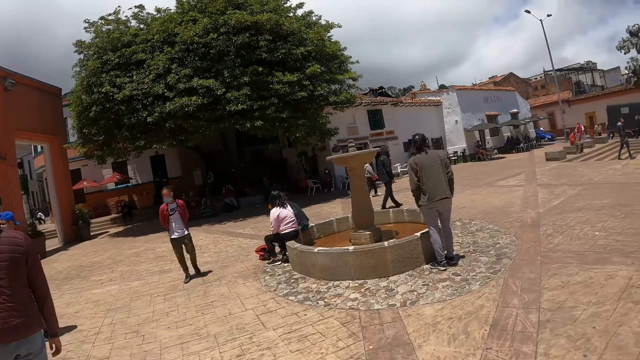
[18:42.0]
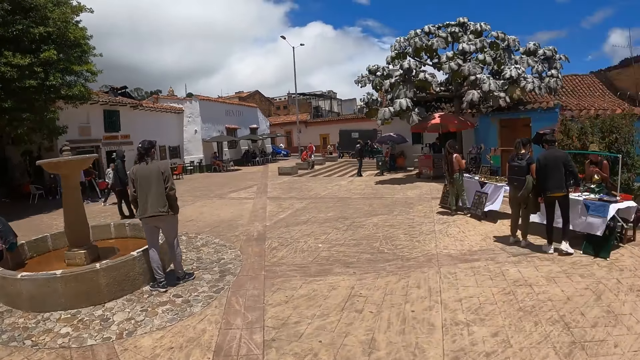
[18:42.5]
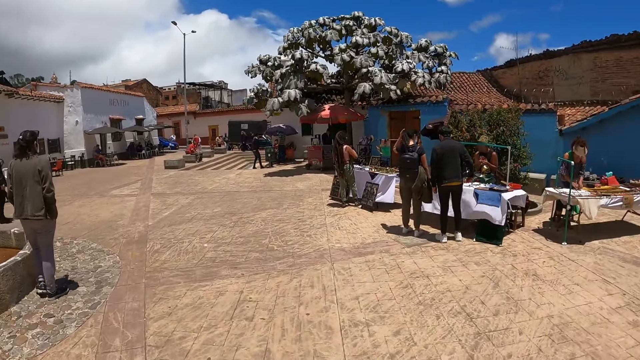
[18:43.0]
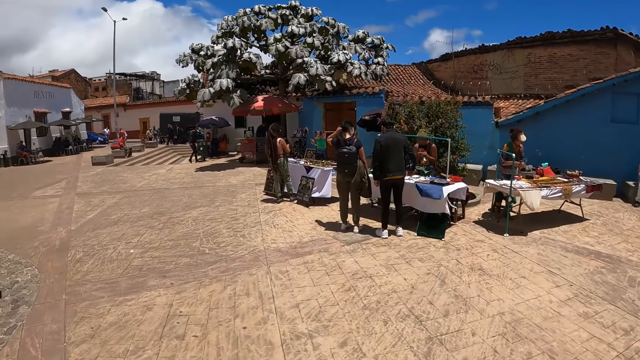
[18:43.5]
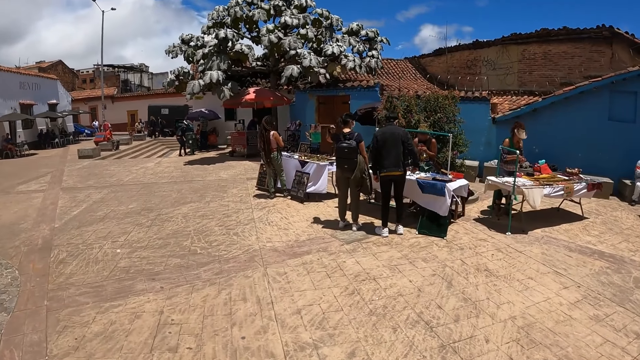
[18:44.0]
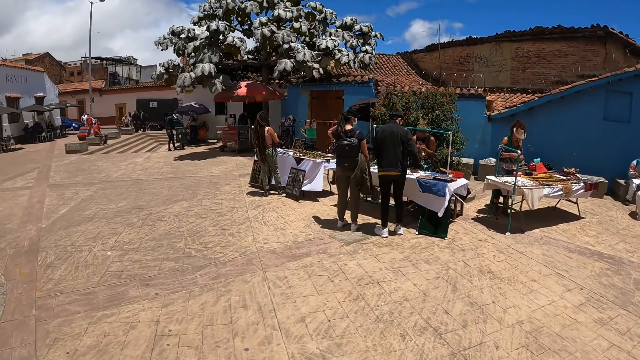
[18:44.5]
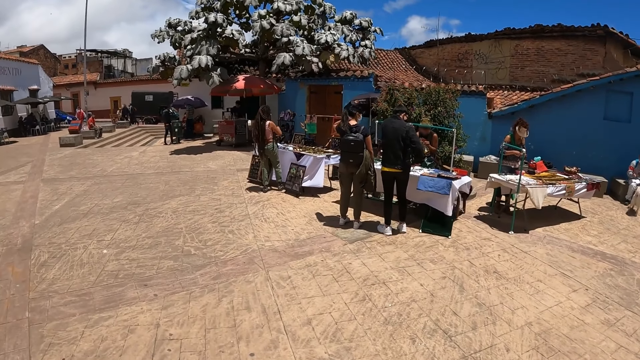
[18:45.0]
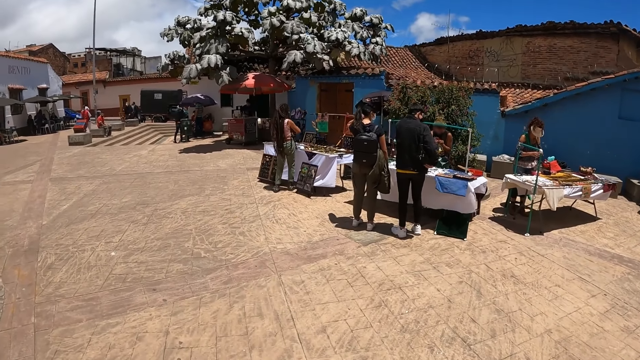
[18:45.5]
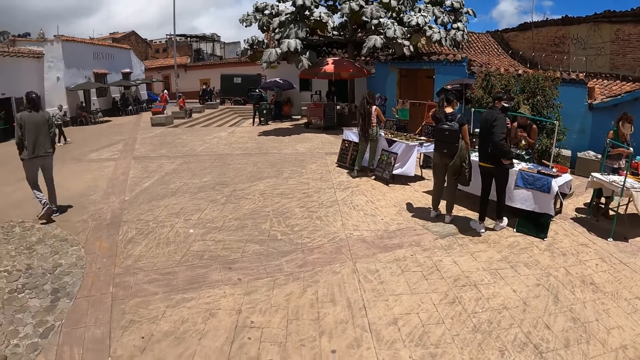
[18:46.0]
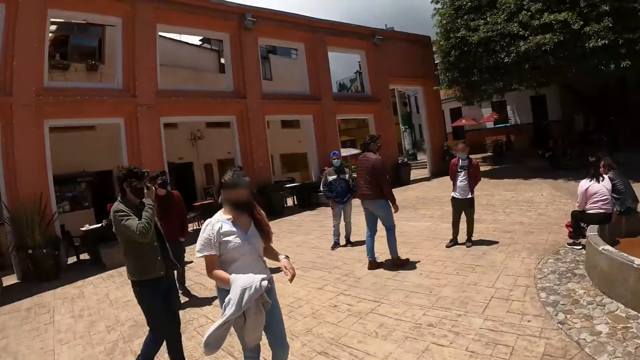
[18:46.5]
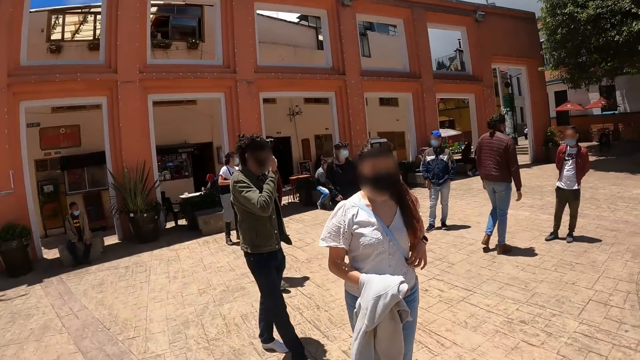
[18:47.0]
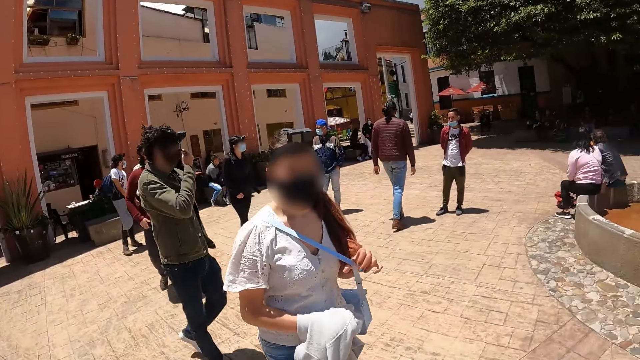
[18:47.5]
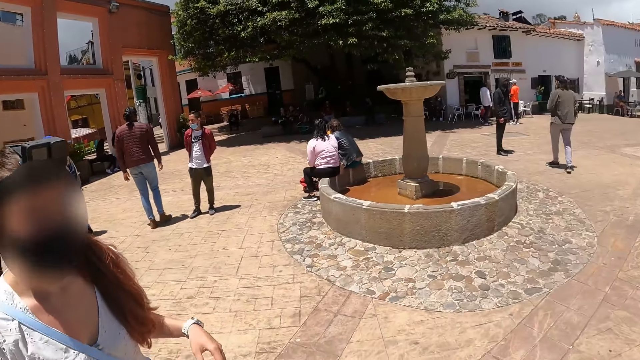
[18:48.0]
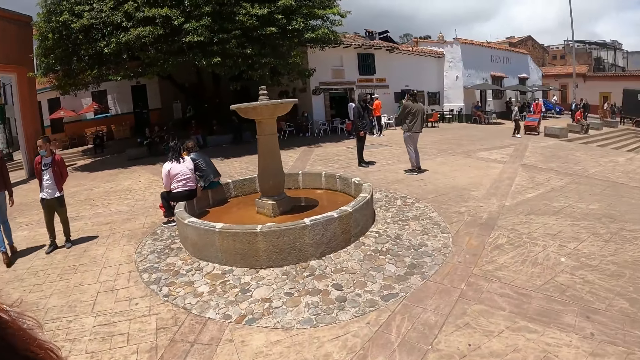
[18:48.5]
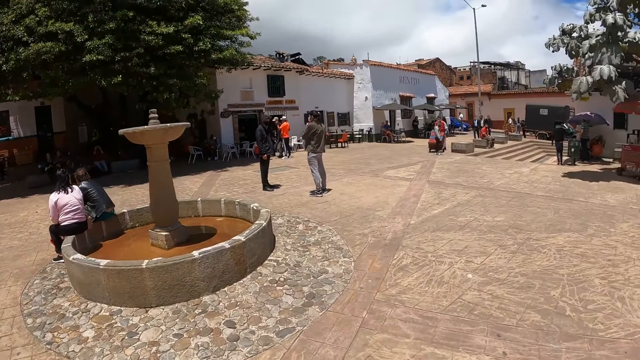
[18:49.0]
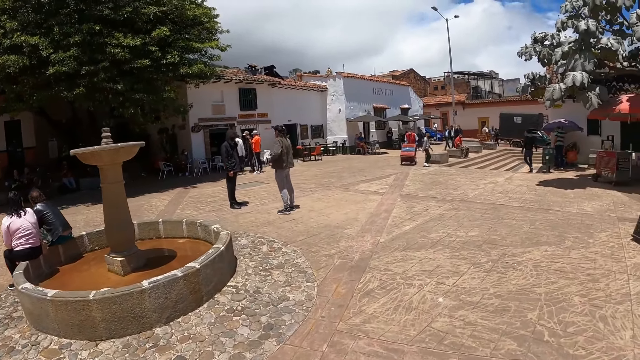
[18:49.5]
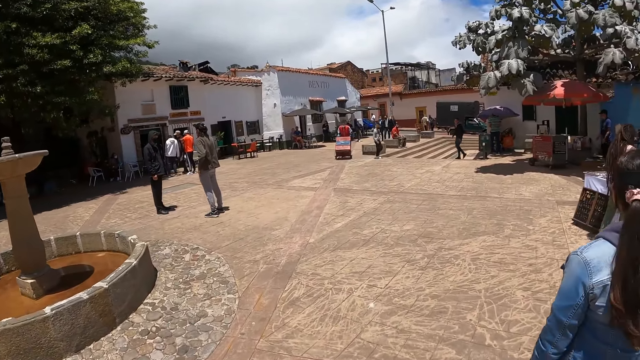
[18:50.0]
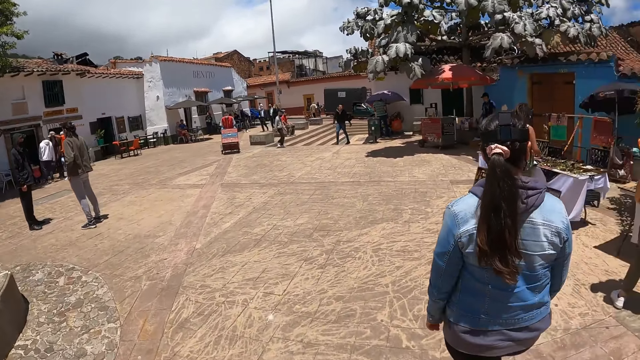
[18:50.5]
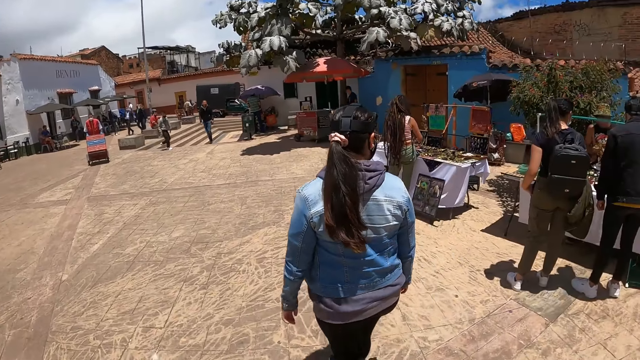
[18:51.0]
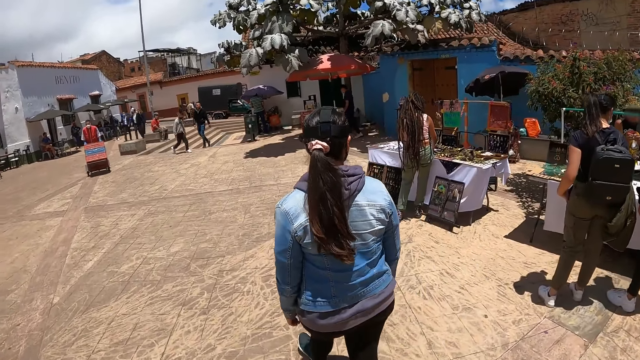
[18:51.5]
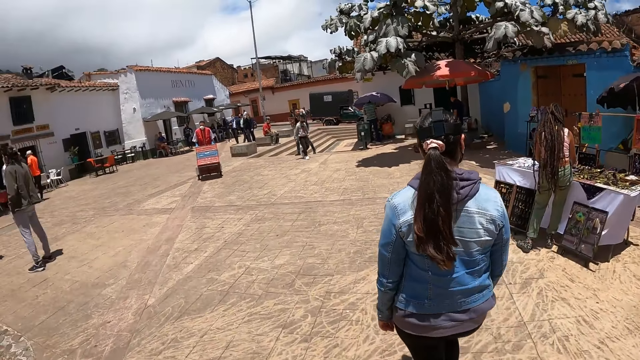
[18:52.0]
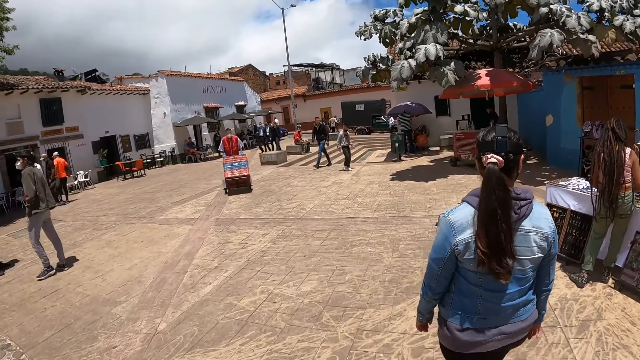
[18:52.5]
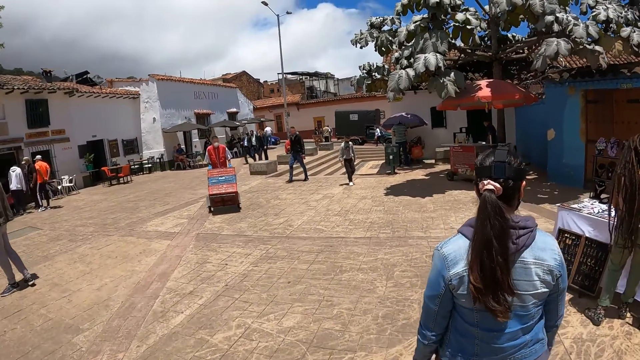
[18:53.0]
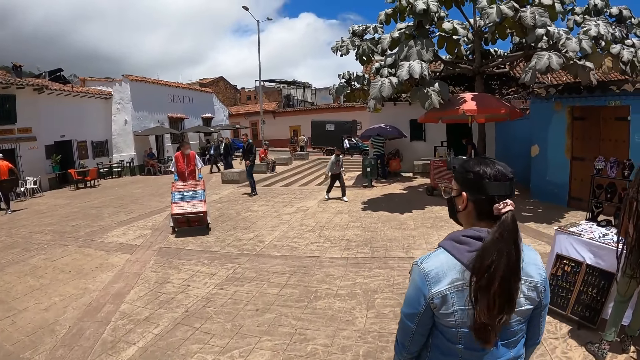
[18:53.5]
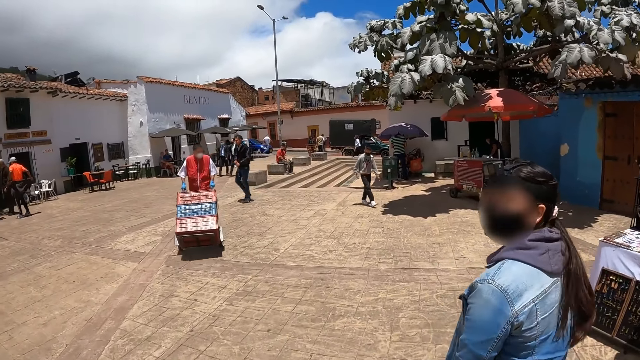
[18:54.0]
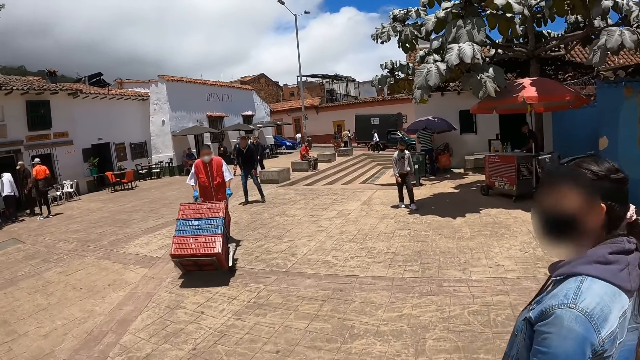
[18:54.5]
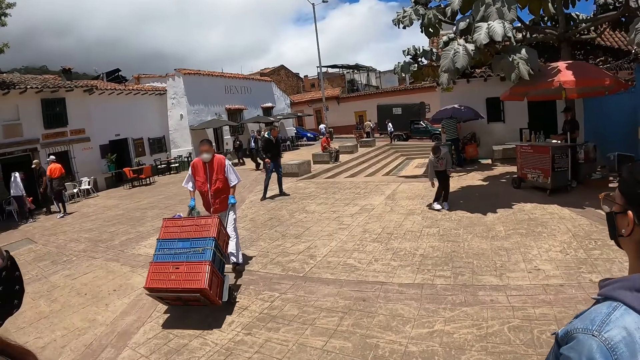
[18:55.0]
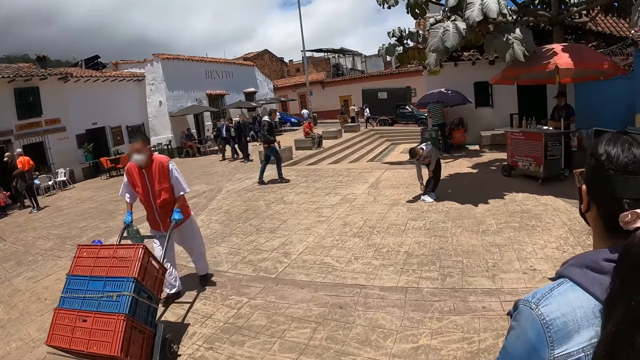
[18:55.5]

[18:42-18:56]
The camera wearer looks around. They walk around.

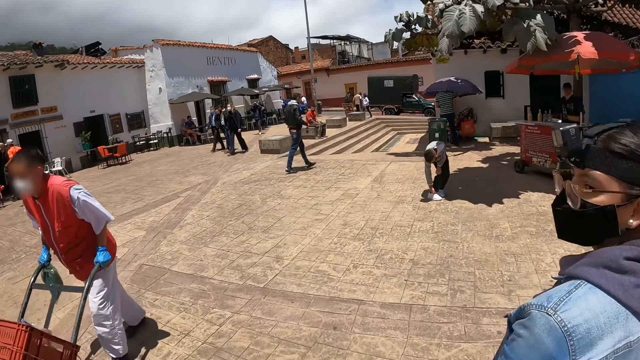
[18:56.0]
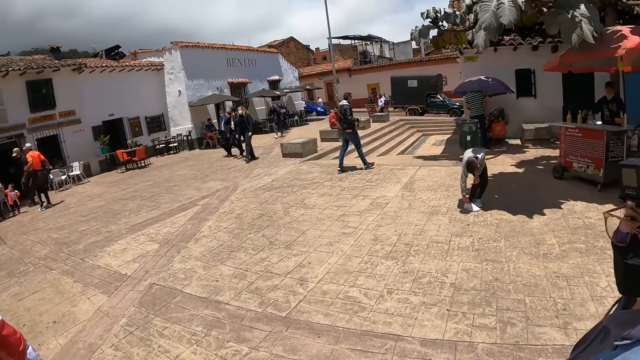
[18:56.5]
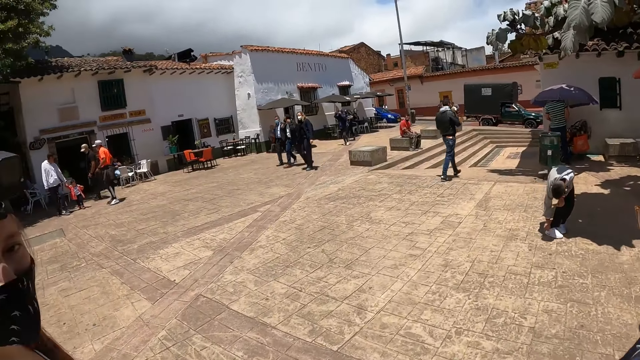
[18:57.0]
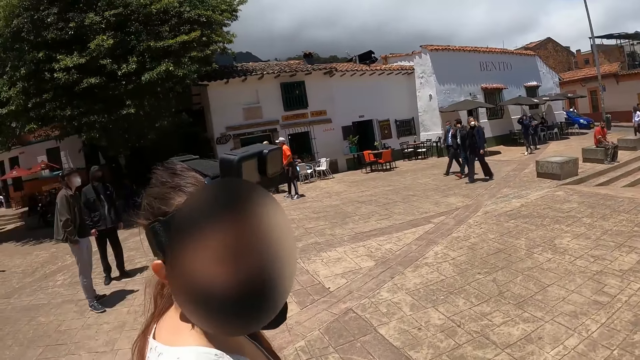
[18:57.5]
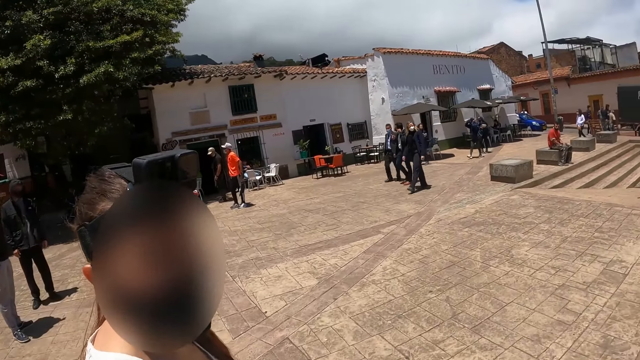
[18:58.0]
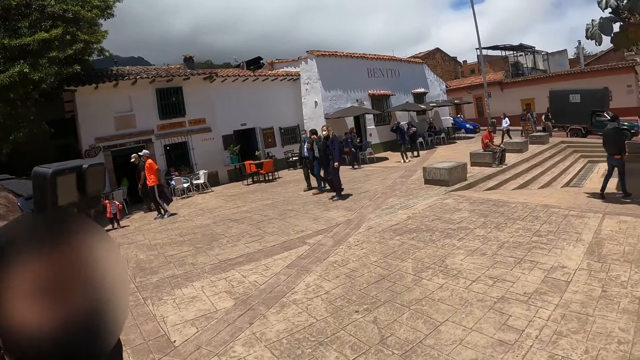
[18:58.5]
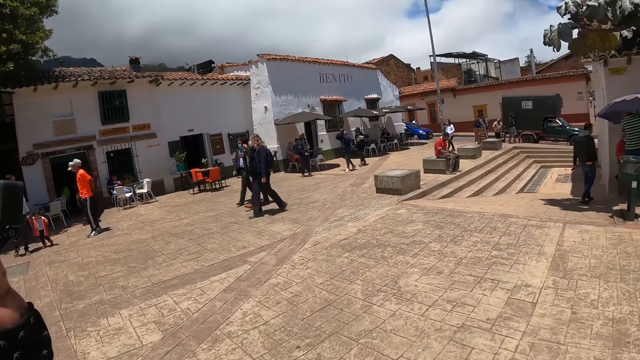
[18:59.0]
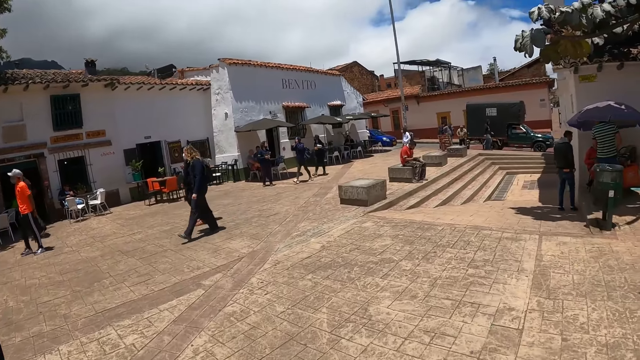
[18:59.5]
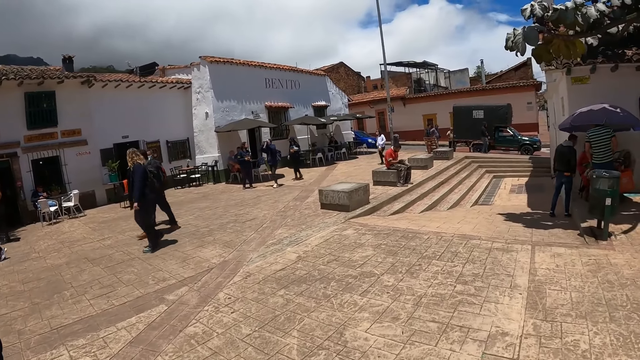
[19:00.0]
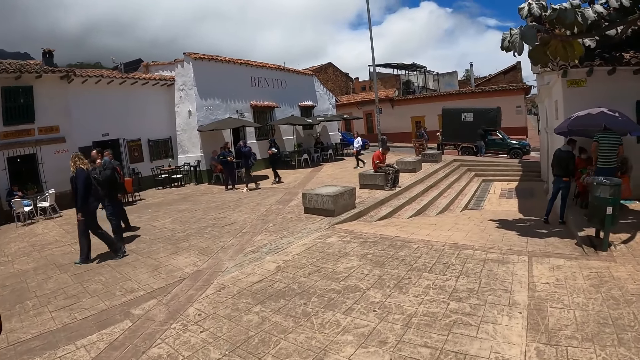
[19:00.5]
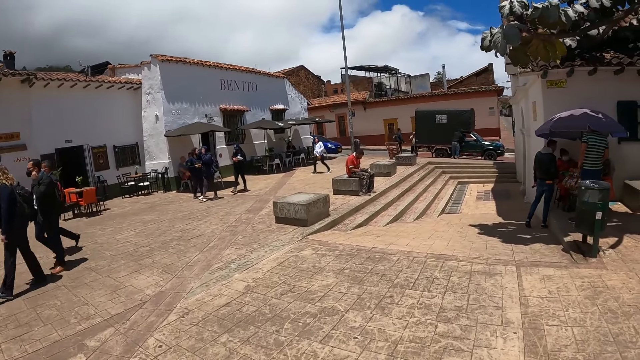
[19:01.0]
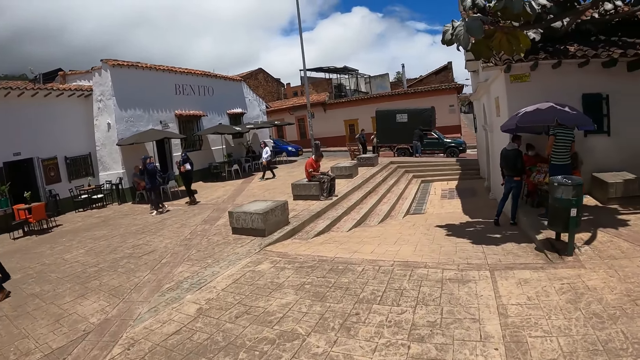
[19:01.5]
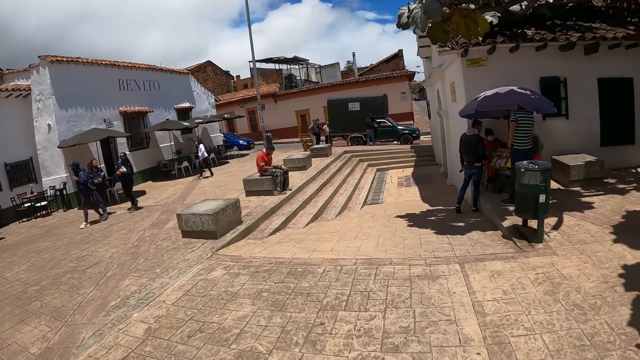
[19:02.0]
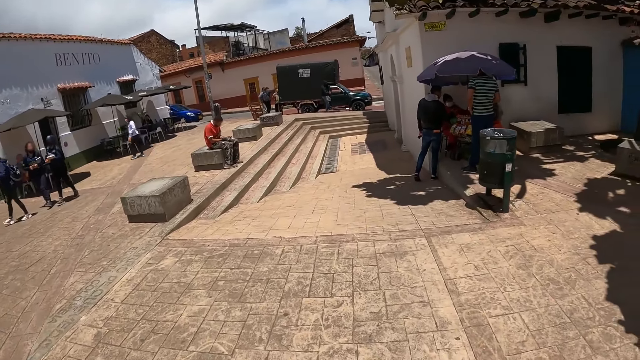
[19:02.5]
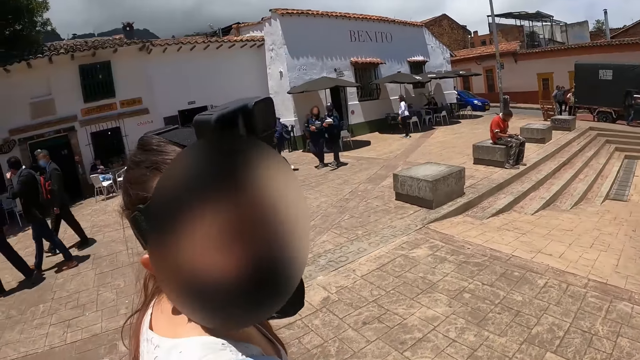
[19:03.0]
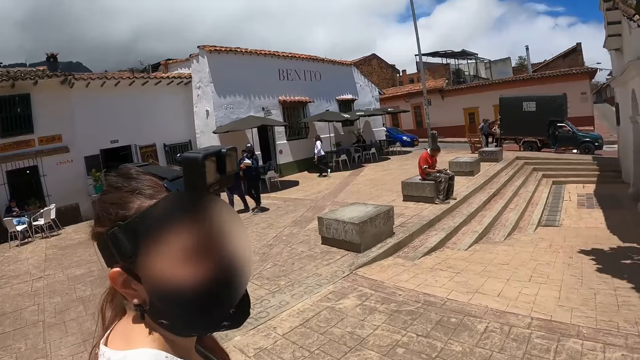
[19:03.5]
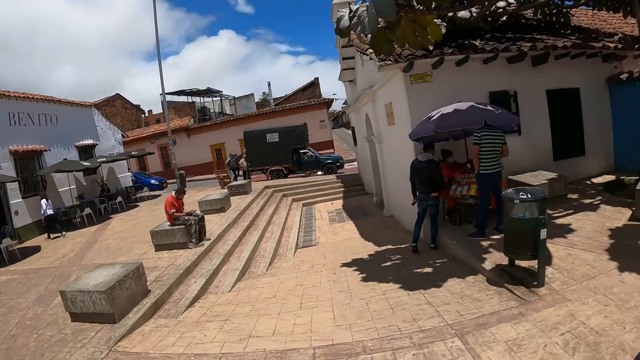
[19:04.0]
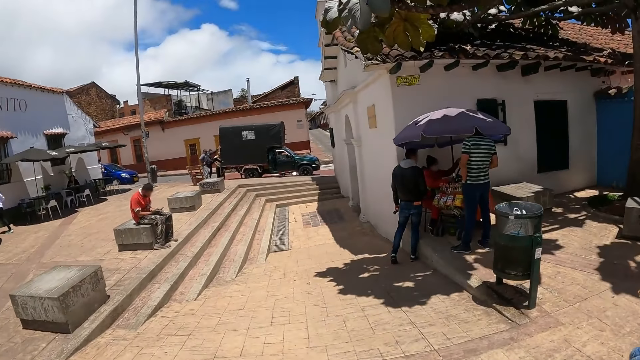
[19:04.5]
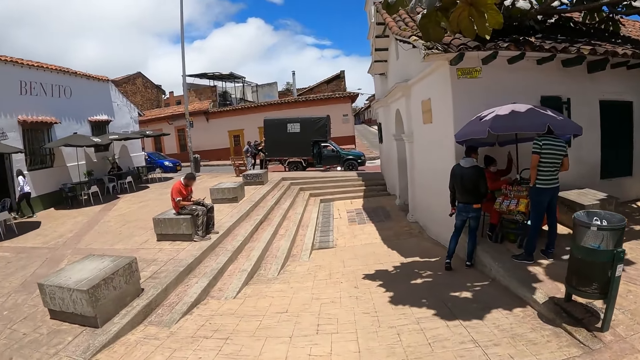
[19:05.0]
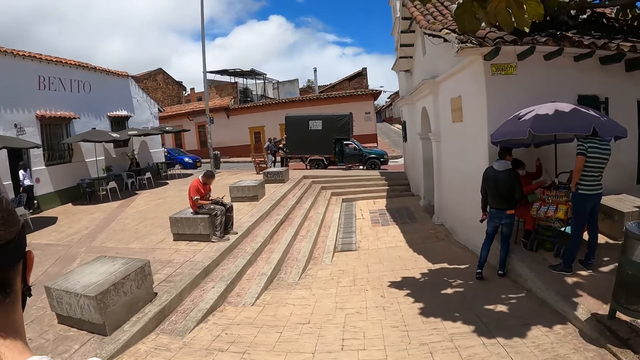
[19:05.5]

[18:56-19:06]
The camera wearer talks to a person.
